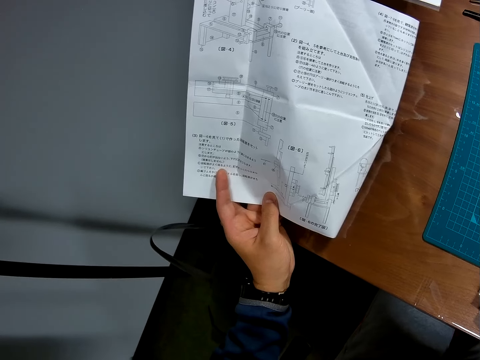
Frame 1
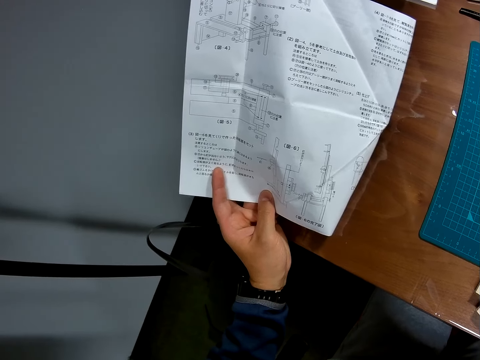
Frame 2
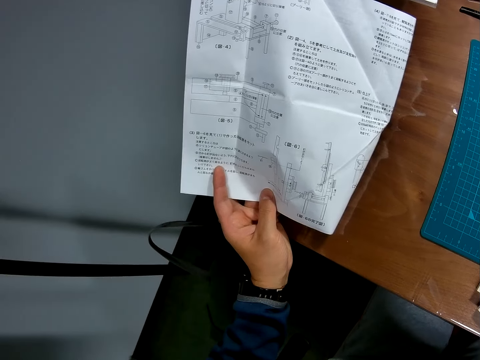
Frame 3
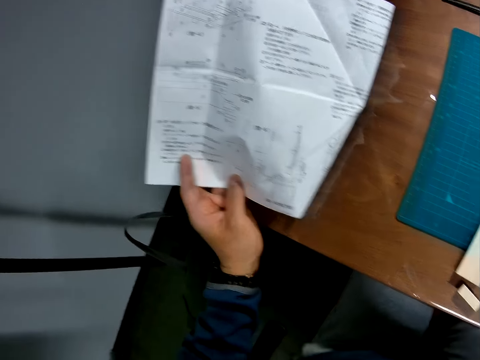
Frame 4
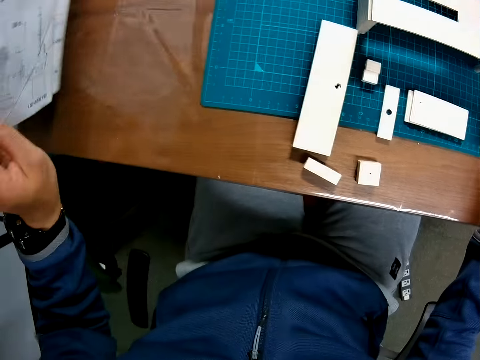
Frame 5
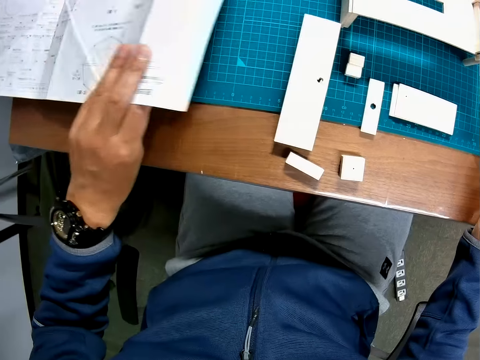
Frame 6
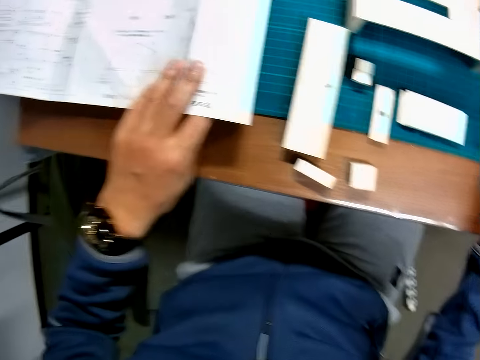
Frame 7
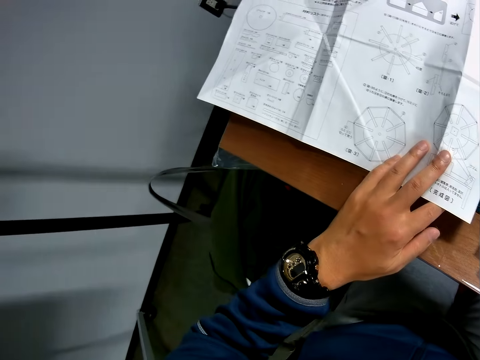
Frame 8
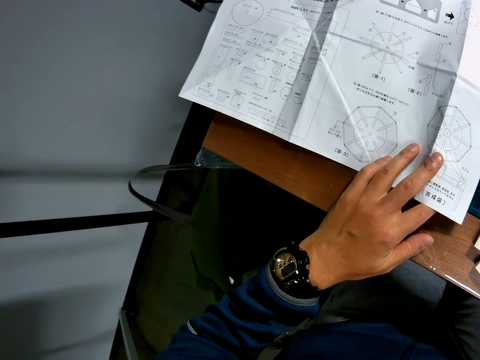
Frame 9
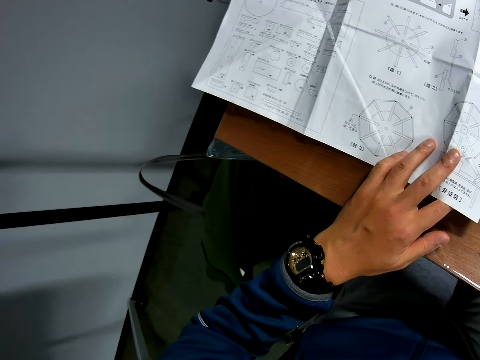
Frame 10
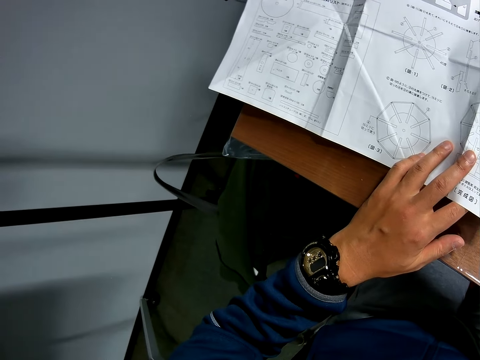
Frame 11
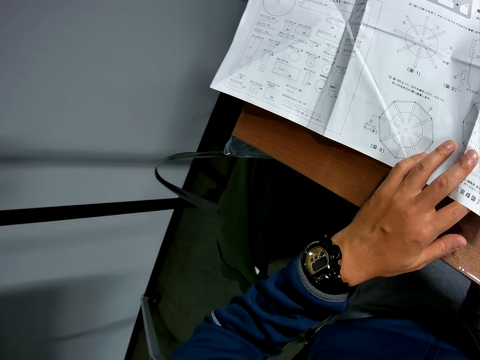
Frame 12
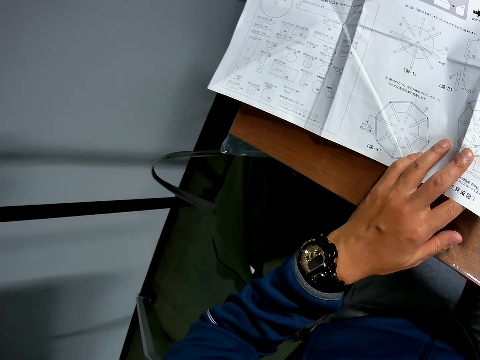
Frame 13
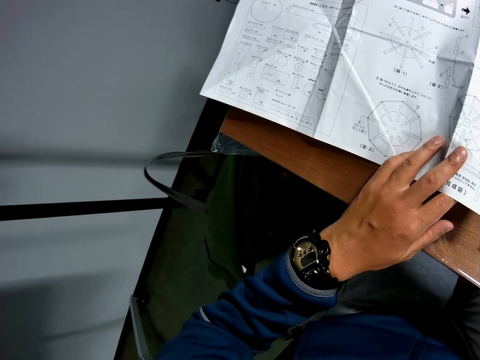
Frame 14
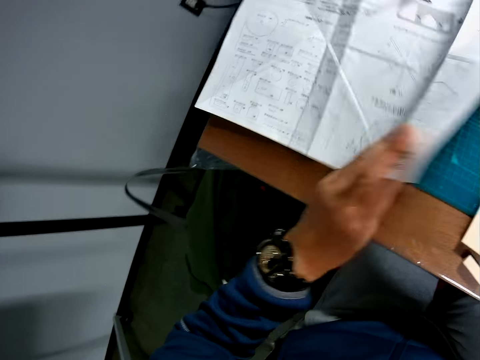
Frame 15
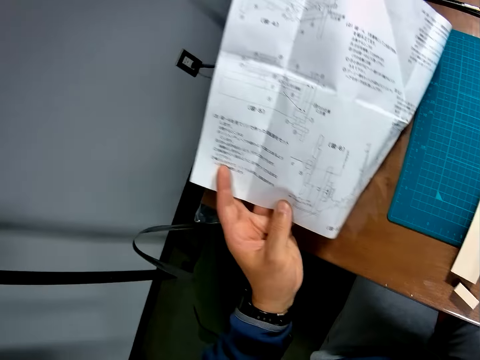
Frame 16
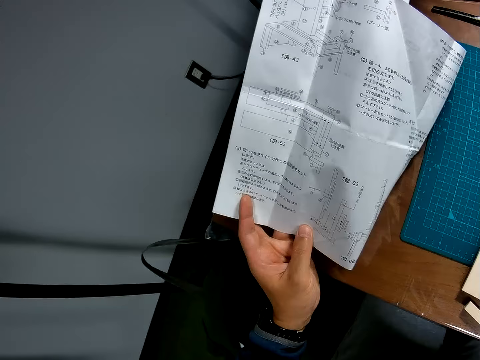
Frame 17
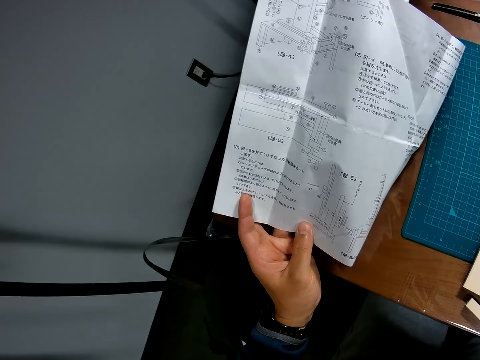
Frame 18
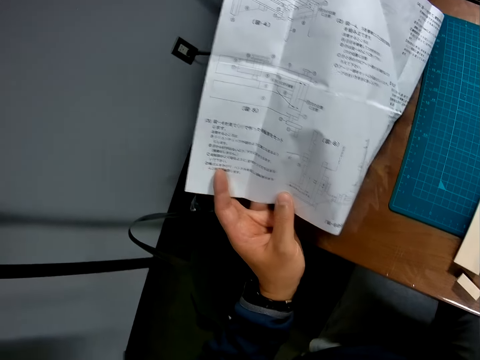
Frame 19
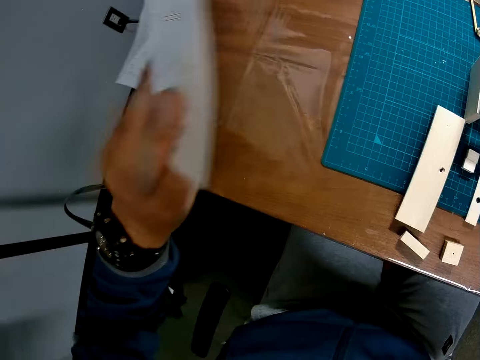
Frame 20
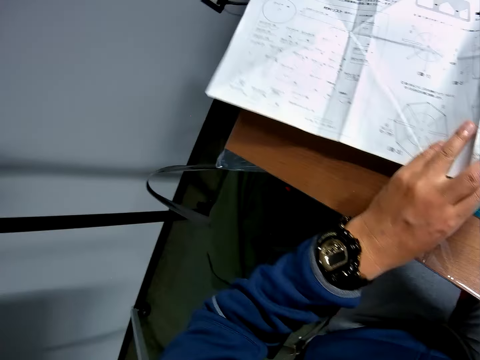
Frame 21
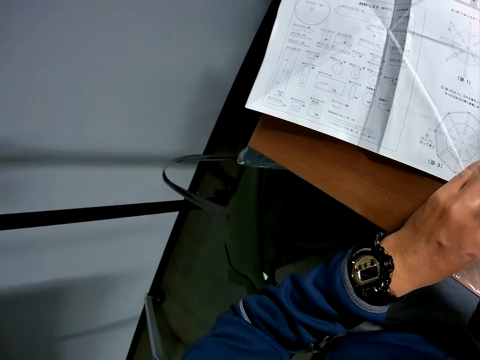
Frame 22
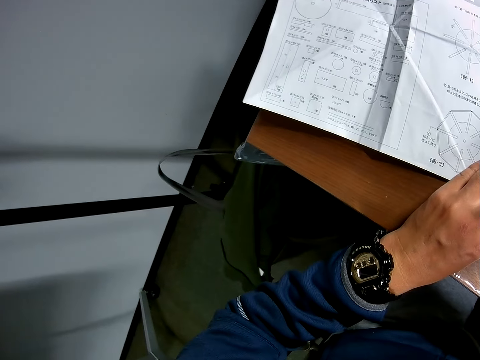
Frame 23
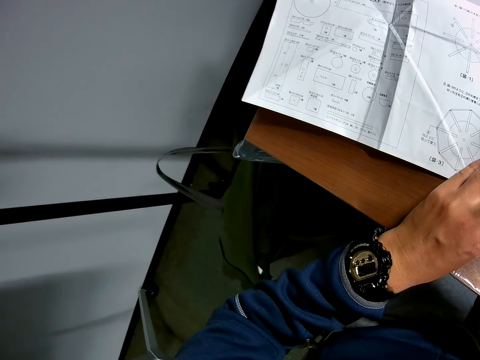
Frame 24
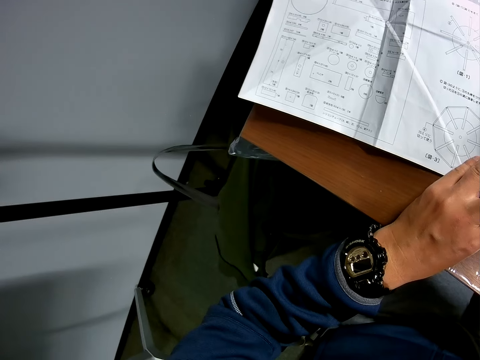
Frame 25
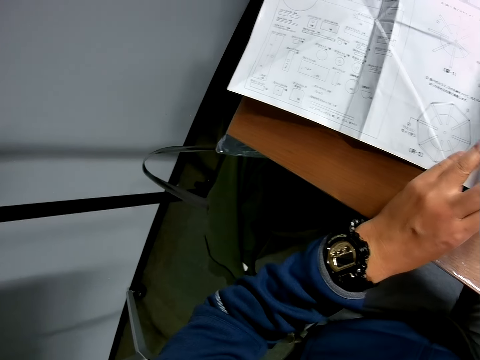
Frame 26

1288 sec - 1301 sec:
The camera wearer turns the sketch paper round. They look at the sketch paper. They turn the sketch paper round.

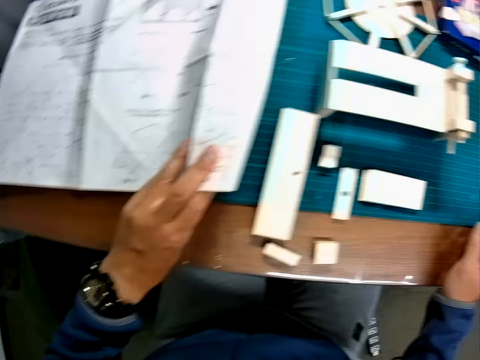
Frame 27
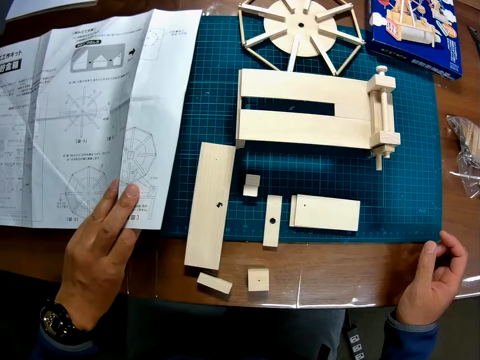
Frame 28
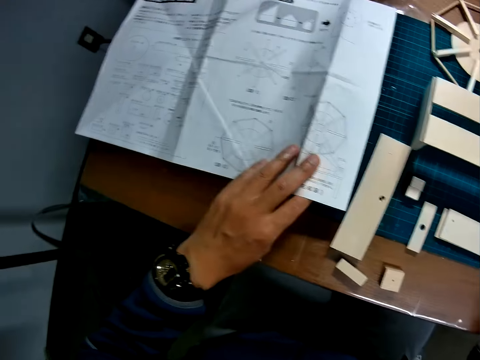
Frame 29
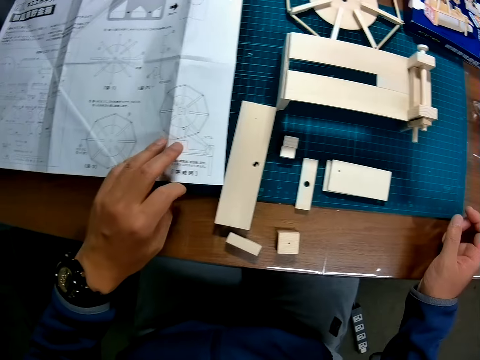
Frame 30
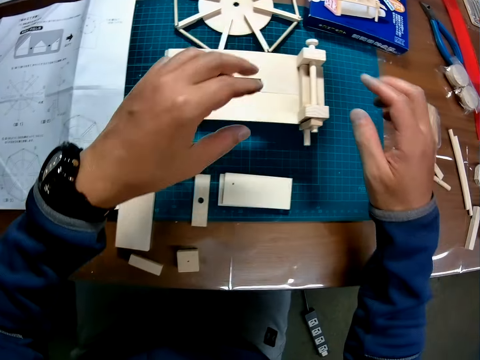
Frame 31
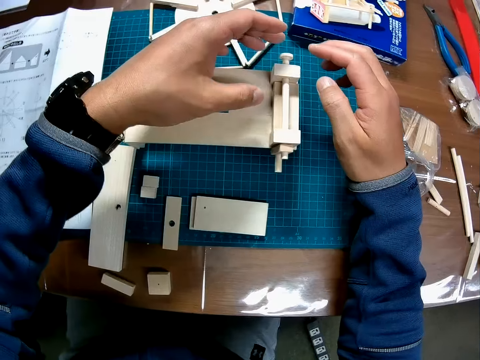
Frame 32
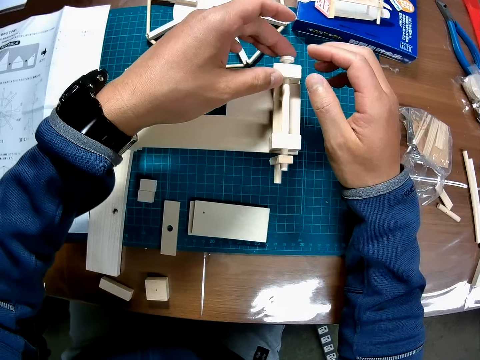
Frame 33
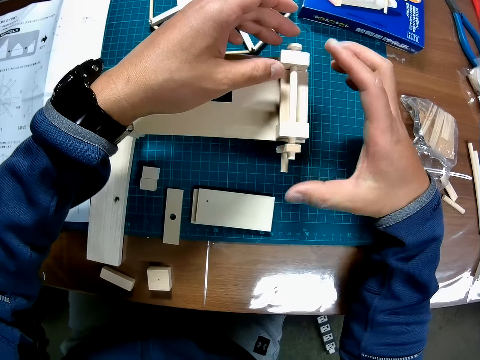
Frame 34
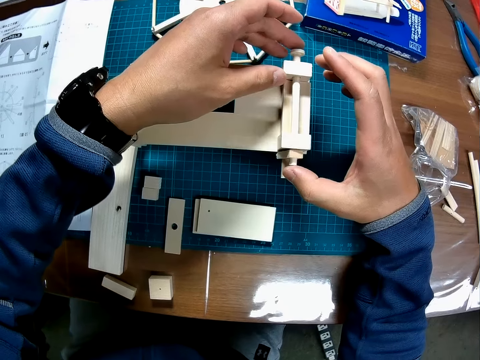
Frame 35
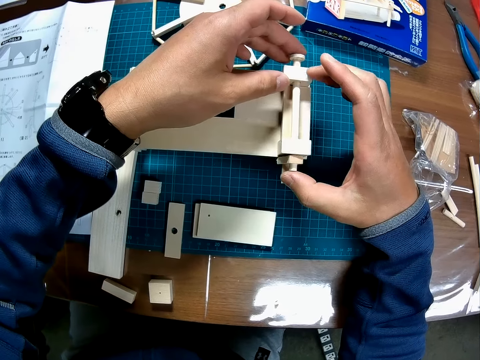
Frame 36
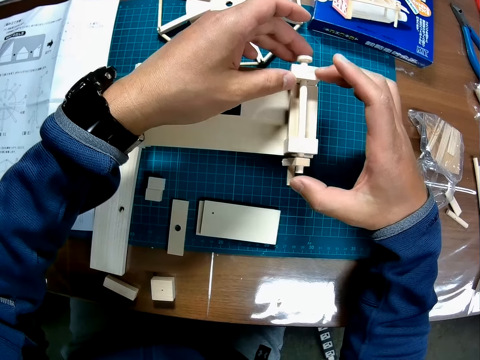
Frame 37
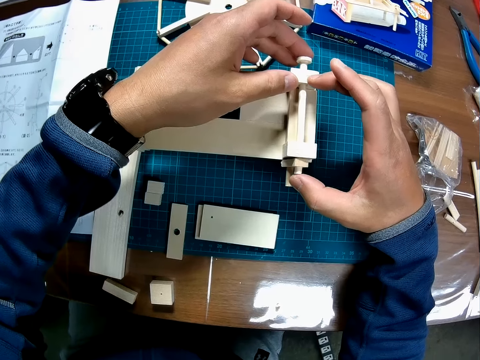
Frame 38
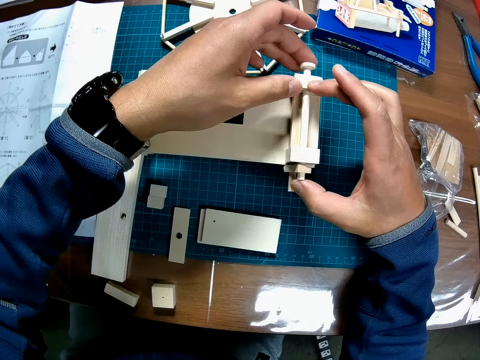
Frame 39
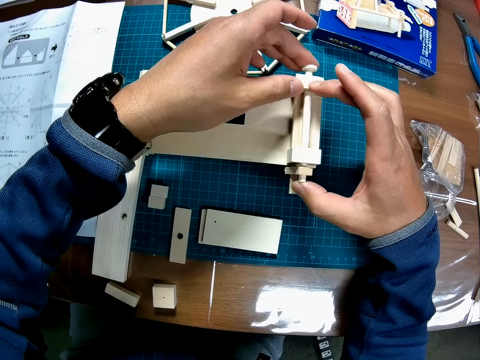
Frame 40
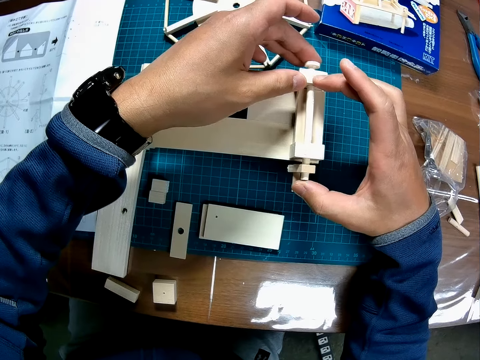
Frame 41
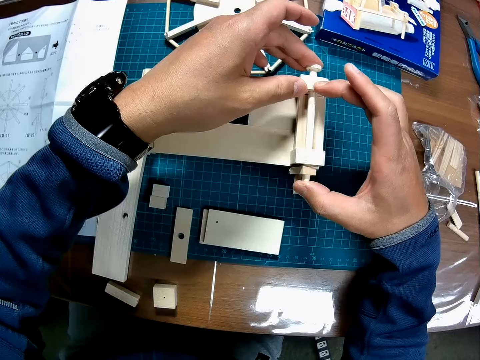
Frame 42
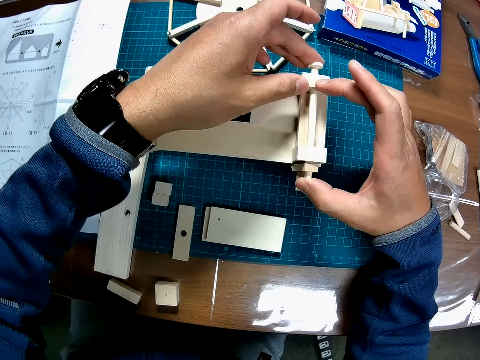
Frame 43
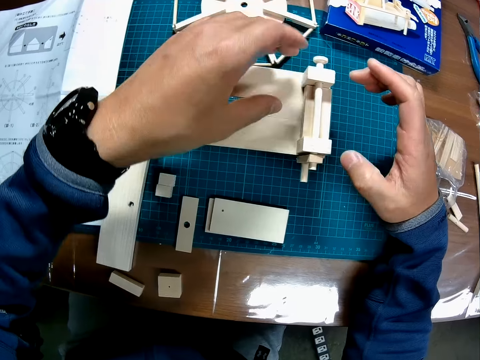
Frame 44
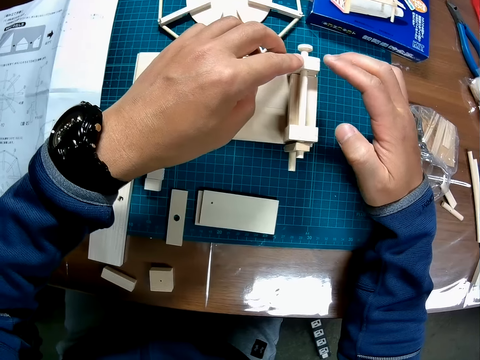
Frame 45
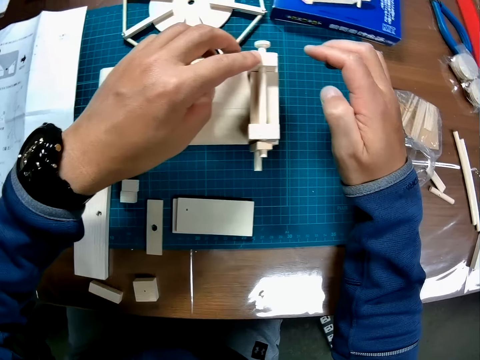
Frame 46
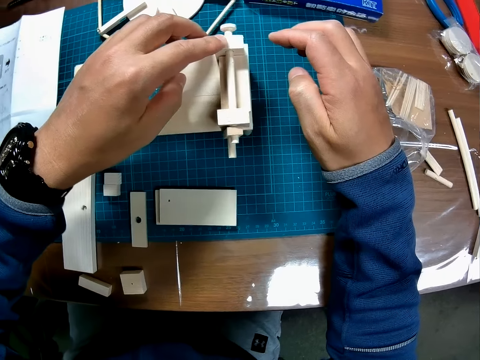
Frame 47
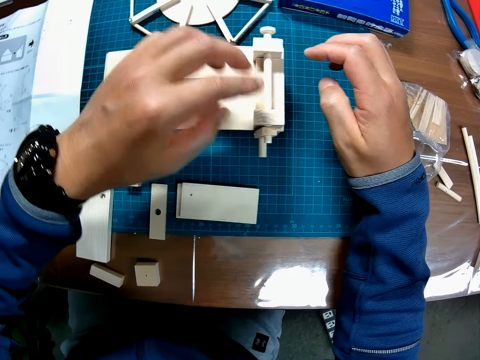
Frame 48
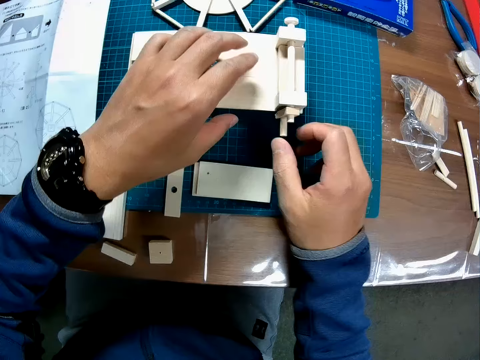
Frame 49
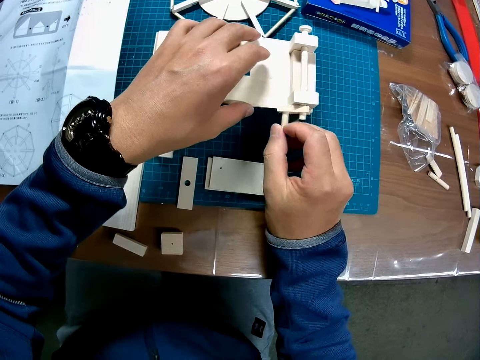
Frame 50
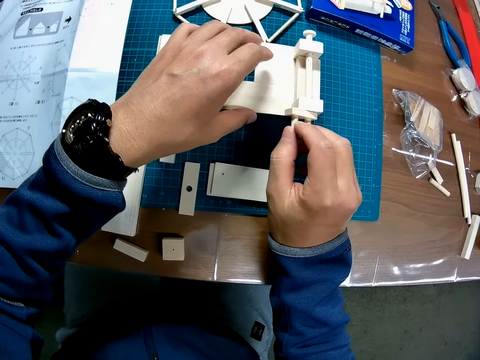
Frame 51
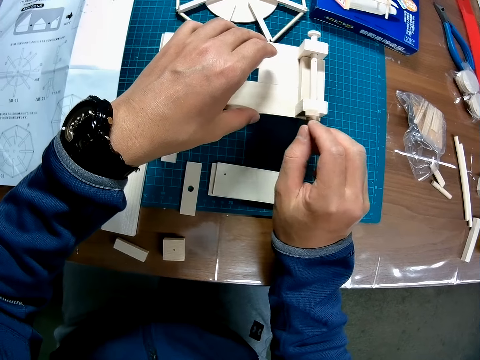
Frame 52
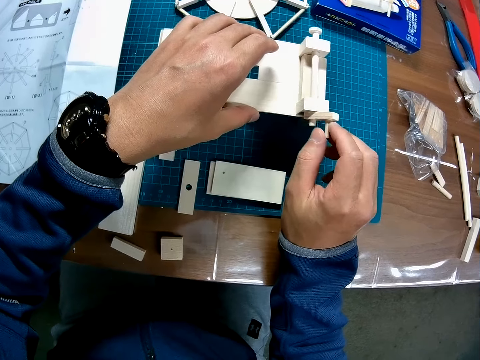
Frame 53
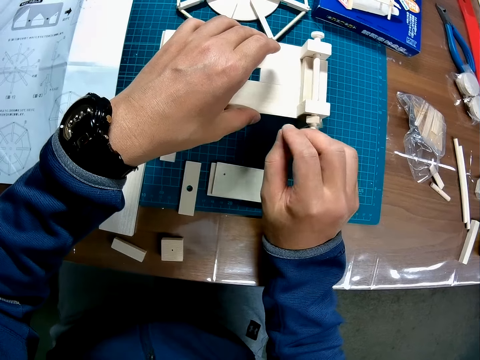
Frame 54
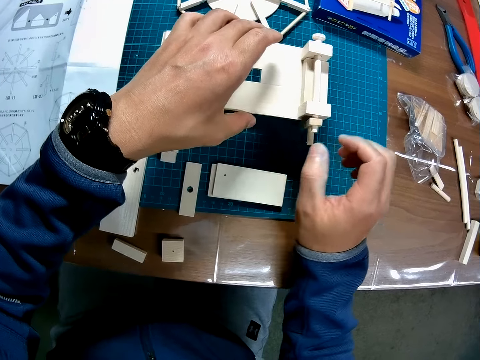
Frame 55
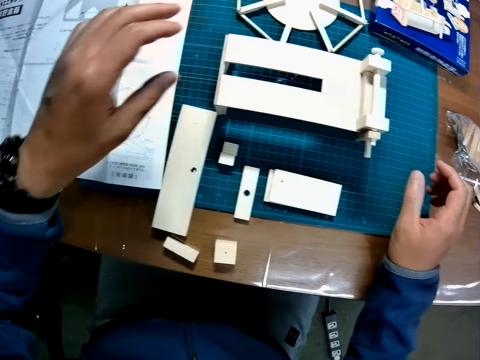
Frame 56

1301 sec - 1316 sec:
The camera wearer leaves the sketch paper on the table. They work on the constructed wood on the table. They fix something.
